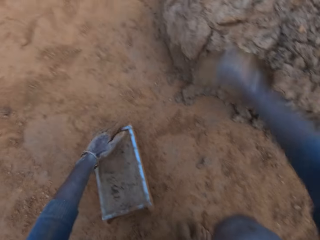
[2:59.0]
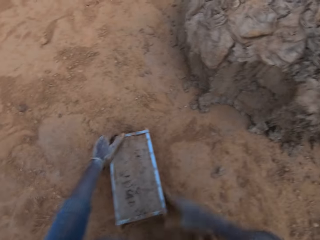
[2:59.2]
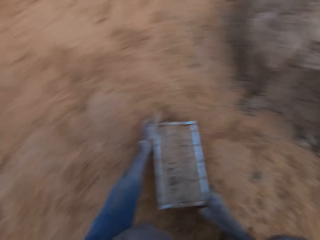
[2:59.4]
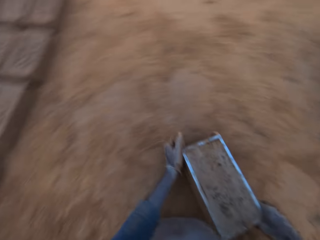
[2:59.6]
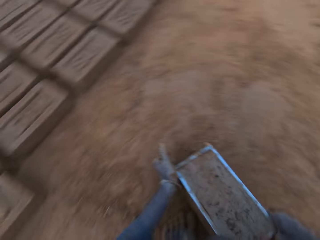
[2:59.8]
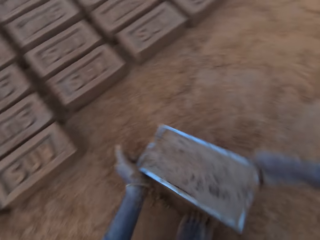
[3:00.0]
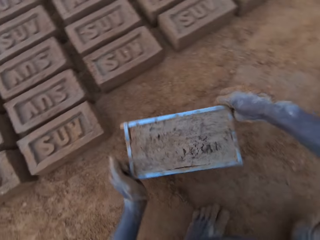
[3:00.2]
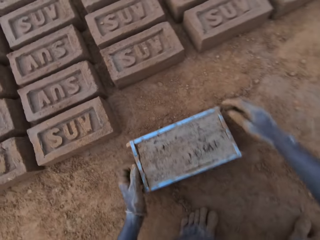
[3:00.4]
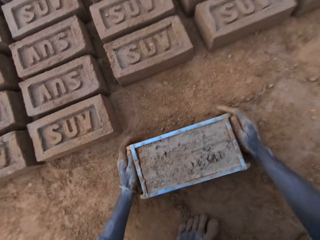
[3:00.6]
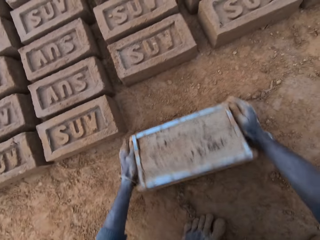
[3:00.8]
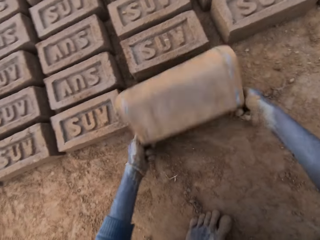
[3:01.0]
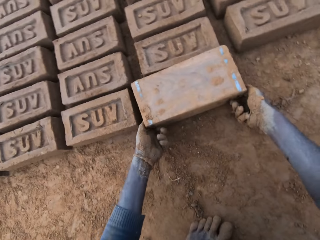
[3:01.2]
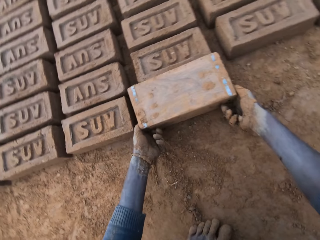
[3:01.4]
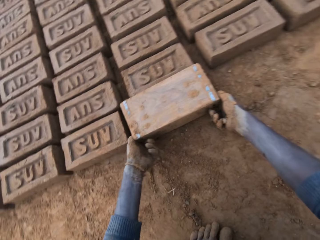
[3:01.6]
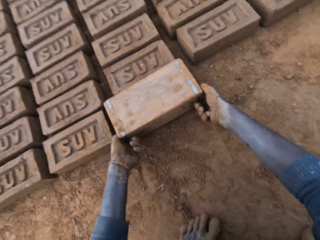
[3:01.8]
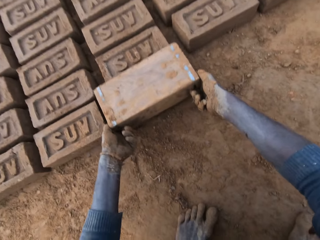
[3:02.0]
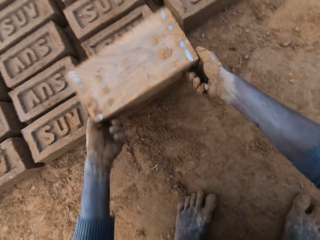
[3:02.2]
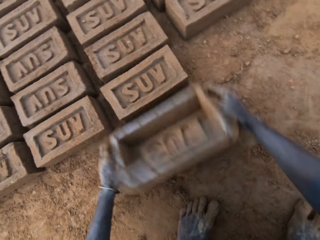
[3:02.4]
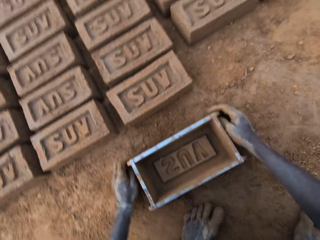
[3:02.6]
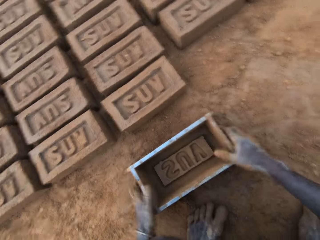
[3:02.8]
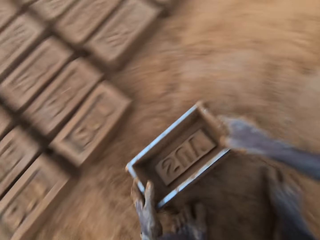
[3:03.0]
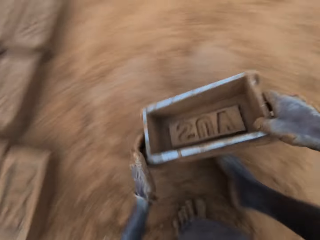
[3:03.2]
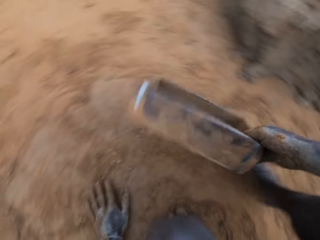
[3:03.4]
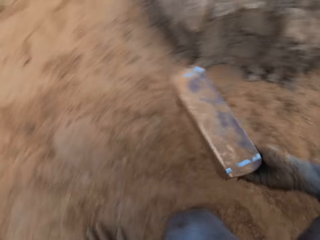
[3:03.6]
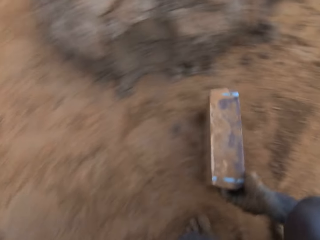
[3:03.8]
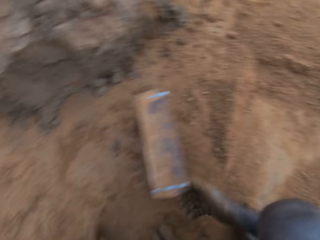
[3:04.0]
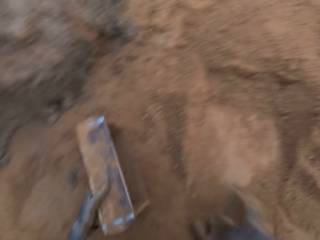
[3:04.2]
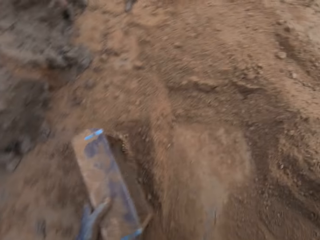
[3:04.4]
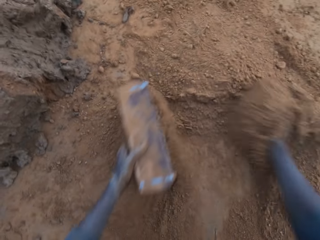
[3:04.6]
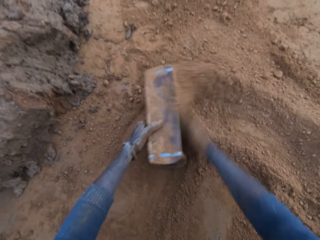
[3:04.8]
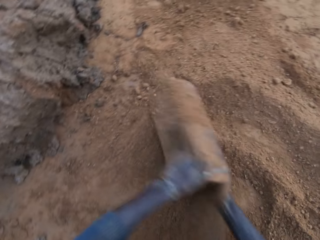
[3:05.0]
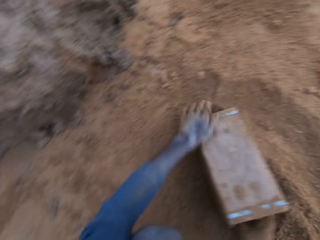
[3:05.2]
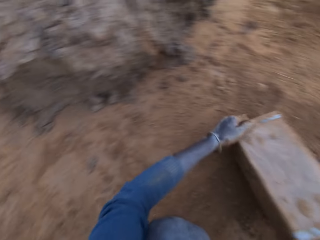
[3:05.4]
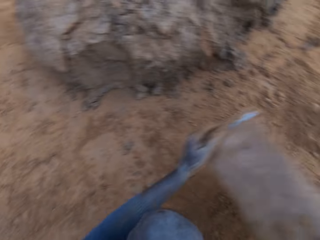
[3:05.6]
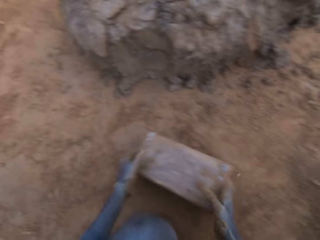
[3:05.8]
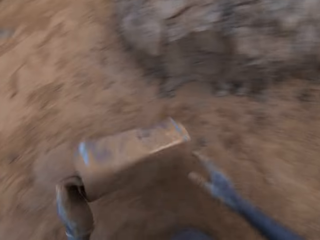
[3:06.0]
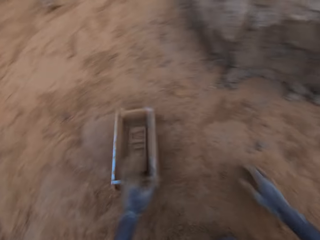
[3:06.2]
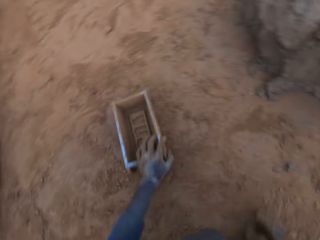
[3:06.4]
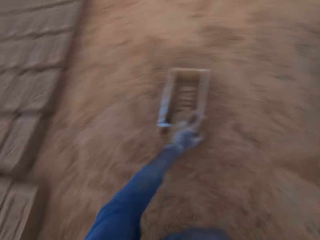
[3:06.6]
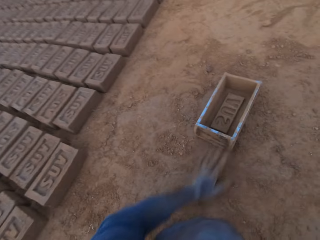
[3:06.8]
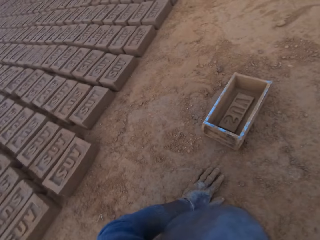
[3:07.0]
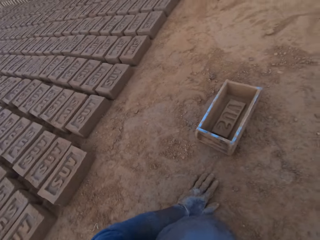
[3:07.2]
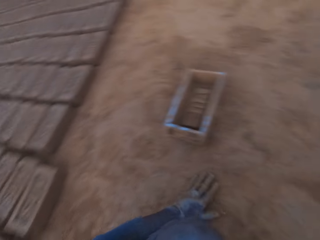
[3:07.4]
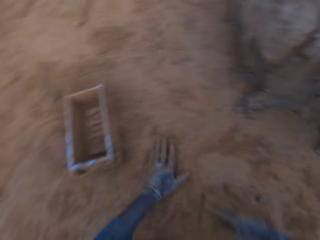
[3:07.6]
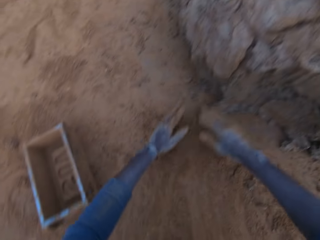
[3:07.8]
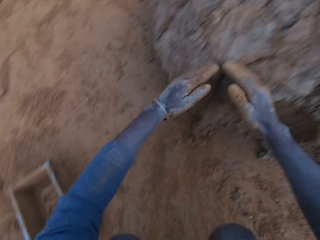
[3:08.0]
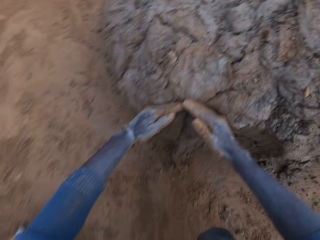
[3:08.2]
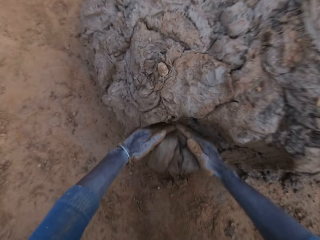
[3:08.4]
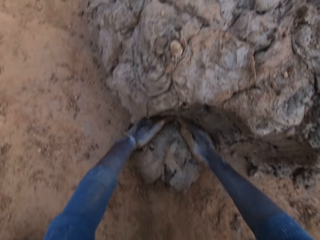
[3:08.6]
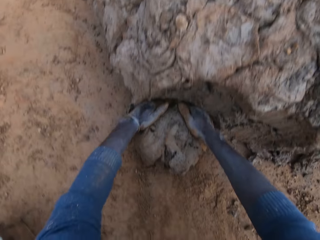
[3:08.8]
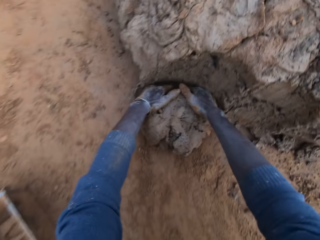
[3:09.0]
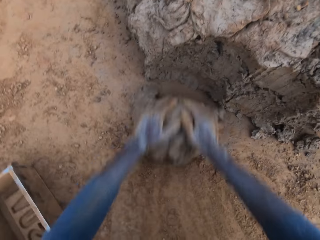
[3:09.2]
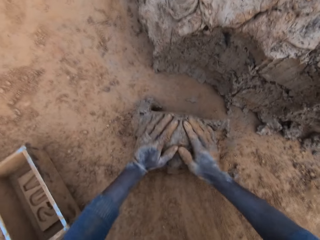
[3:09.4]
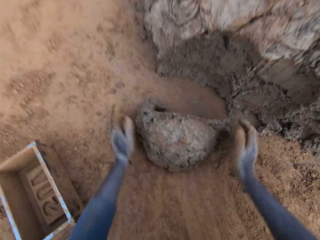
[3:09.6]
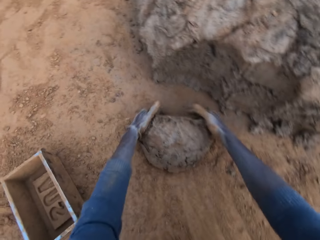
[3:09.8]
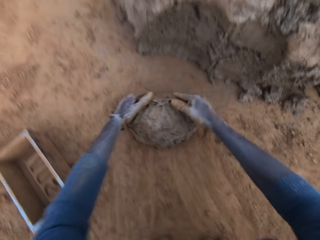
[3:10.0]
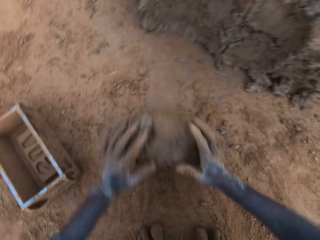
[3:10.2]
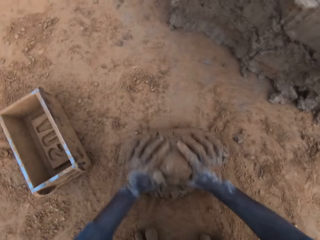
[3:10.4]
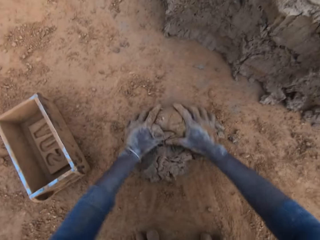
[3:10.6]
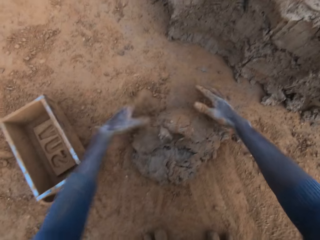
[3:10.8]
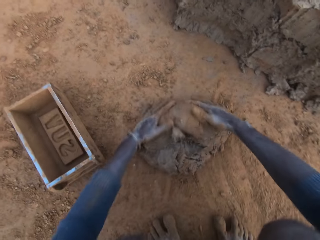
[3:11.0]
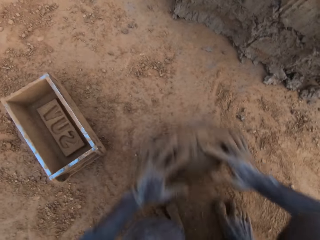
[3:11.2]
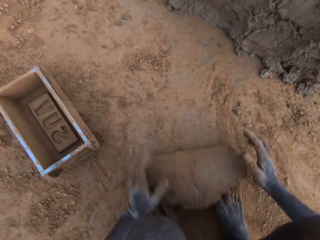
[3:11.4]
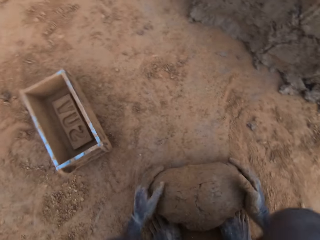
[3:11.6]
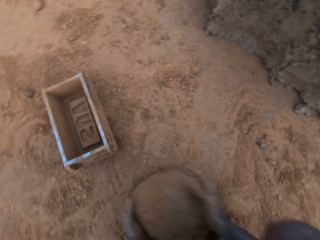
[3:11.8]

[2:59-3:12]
The camera wearer moves the brick mold. He picks up the brick mold. He turns over the wet clay in the brick mold on the ground. He removes the brick mold. He pours sand into the brick mold. He pours the sand in the brick mold on the ground. He hits the brick mold on the ground. He puts the brick mold aside. He puts the brick on the ground. He cuts wet clay or mud from the heap of wet clay with his hand. He rolls the wet clay on the ground. He mixes the mud with the soil.

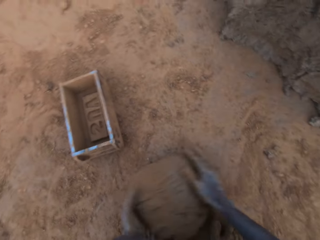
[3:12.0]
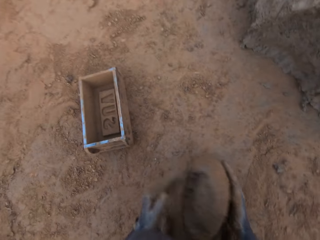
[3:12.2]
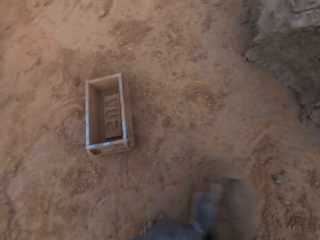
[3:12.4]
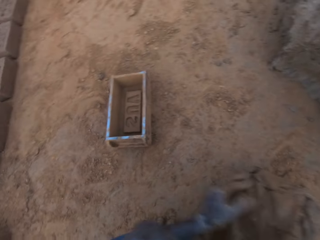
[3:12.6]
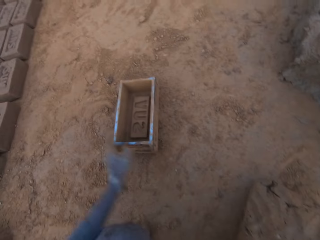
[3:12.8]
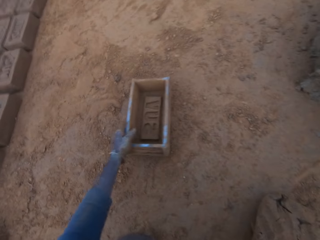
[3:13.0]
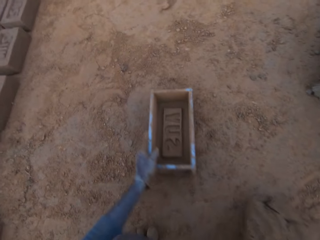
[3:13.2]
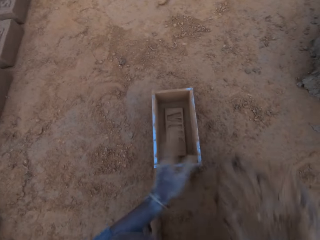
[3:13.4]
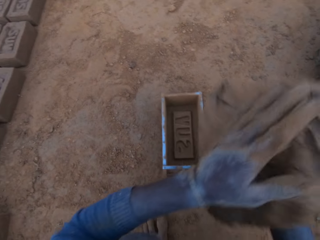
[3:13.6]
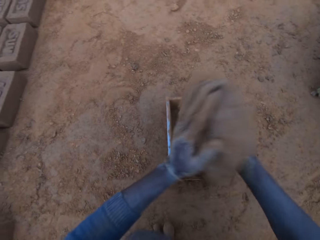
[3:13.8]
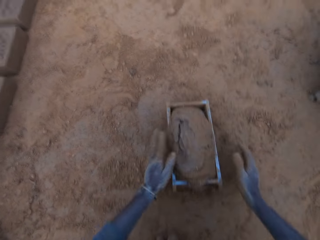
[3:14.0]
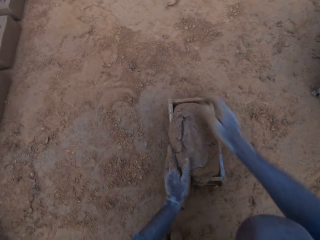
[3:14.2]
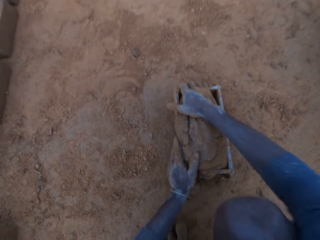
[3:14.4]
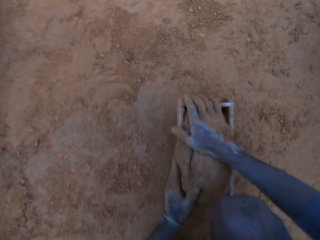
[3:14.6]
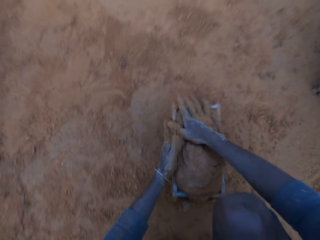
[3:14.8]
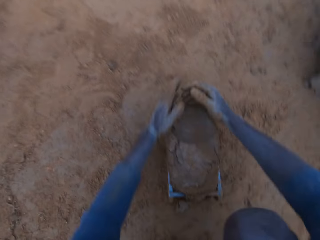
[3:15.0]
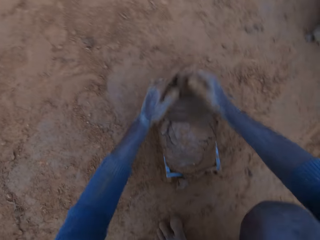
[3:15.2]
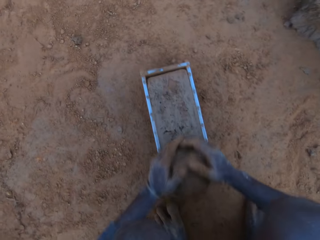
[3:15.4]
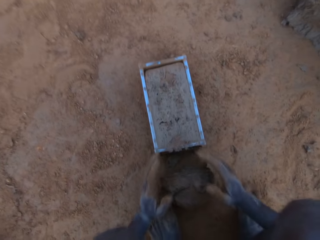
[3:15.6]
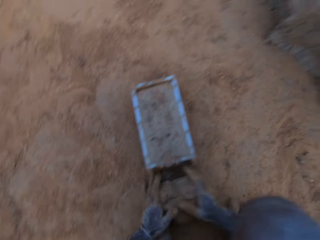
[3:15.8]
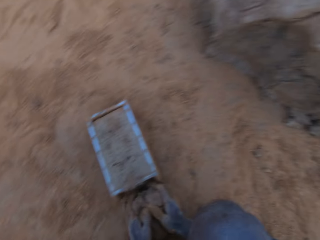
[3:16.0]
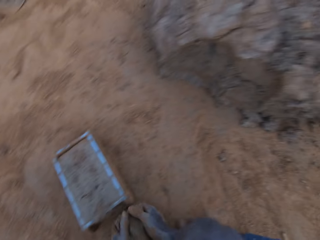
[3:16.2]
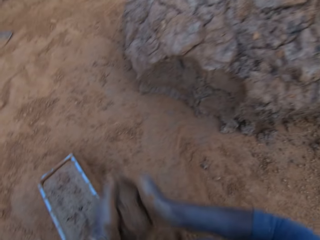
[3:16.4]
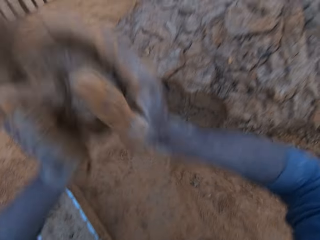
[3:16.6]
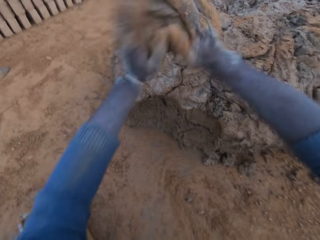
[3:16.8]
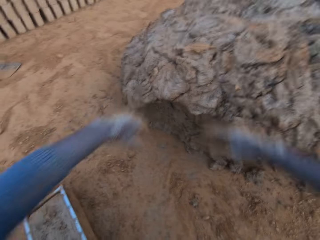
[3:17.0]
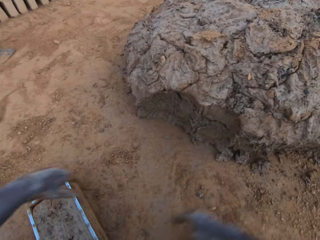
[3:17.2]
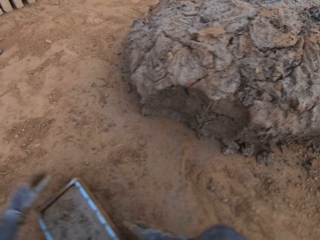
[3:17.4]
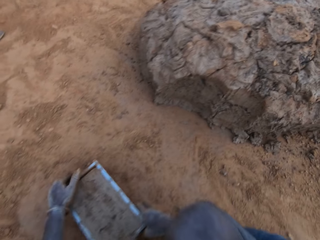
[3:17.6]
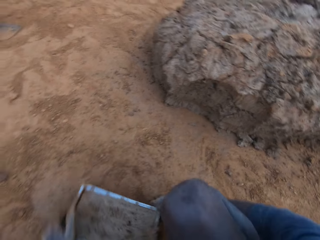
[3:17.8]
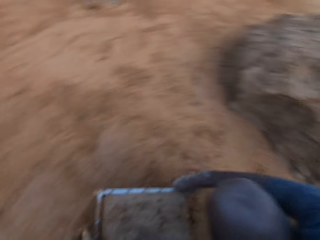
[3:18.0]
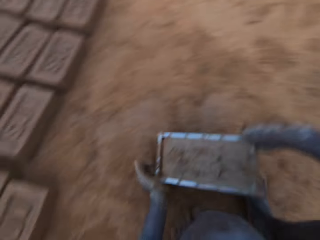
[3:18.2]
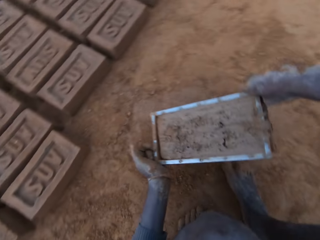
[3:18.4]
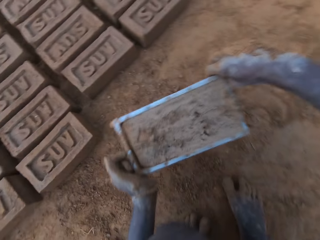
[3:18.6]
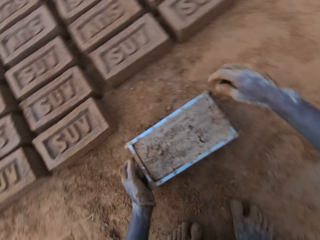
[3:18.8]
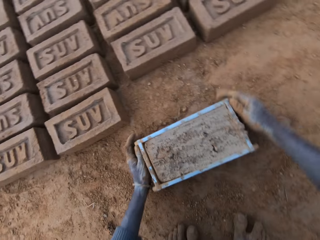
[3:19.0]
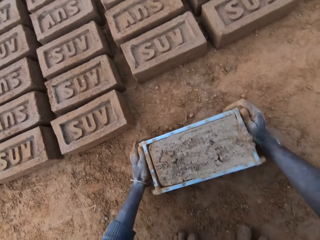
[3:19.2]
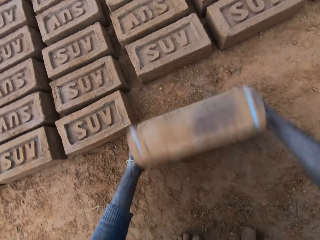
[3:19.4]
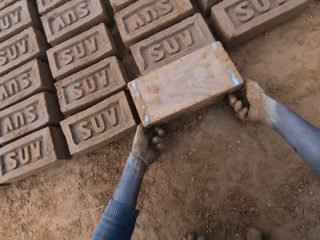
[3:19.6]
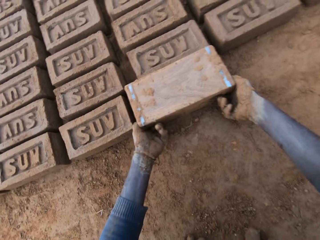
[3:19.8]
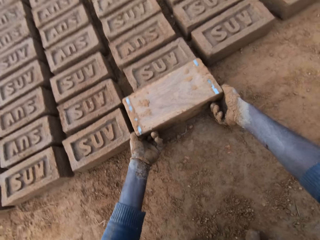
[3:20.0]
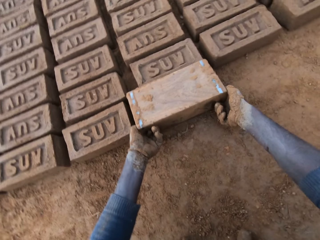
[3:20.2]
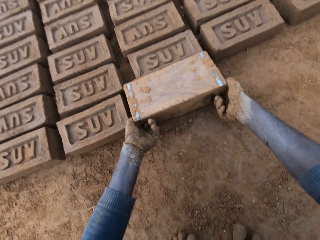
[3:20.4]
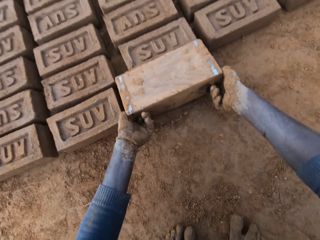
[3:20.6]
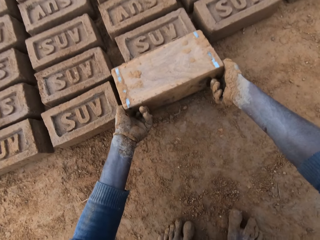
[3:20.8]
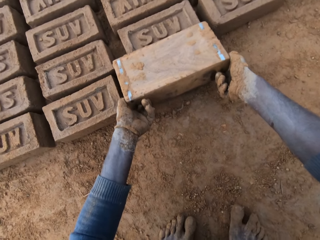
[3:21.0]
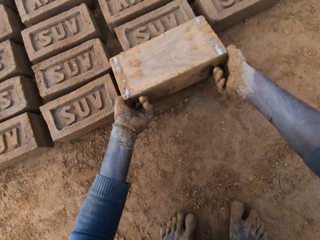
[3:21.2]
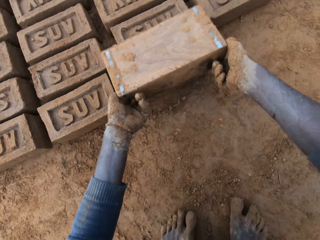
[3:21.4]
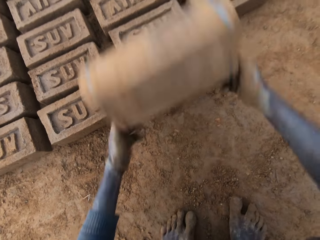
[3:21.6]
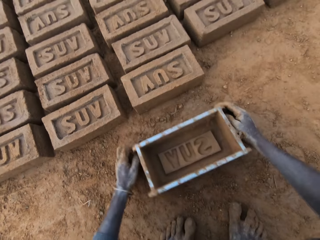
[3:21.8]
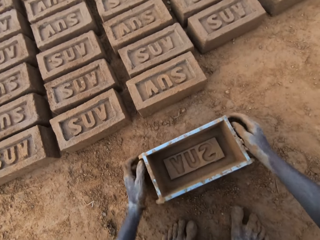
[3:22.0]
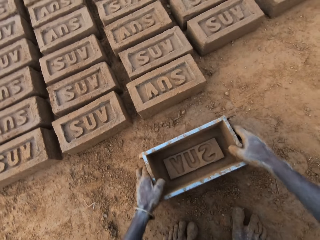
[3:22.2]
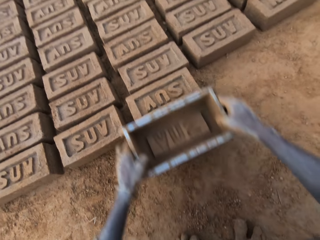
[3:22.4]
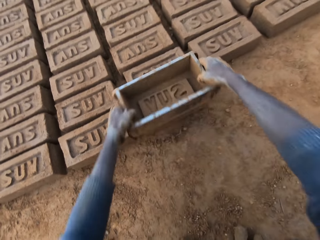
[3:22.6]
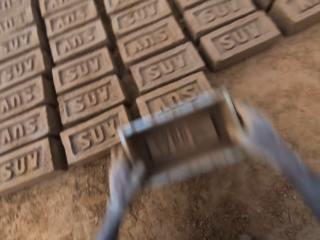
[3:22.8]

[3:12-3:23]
The camera wearer picks up the wet clay on the ground. They move the brick mold closer. They put the wet clay in the brick mold. They remove the excess wet clay in the brick mold. They pick up the excess wet clay on the ground. They throw the excess wet clay on the heap of wet clay. They move the brick mold. They pick up the brick mold. They turn over the wet clay in the brick mold on the ground. They remove the brick mold. They hit the brick with the brick mold.
